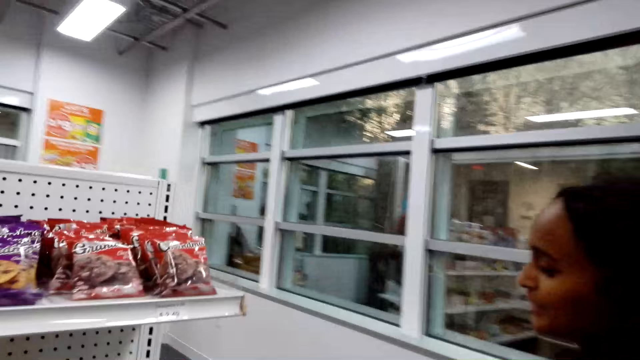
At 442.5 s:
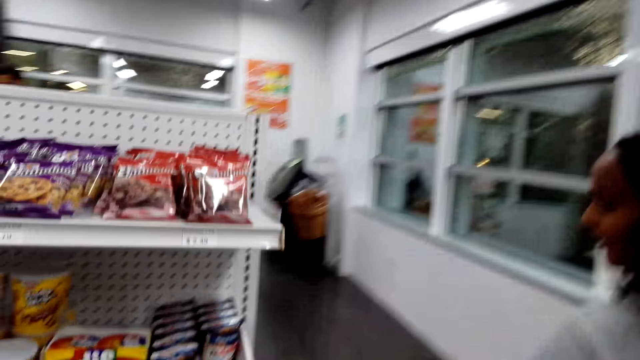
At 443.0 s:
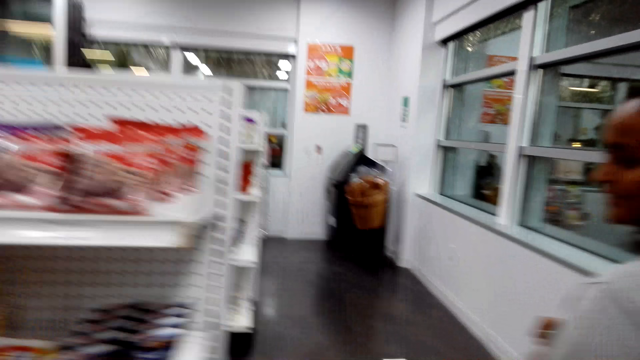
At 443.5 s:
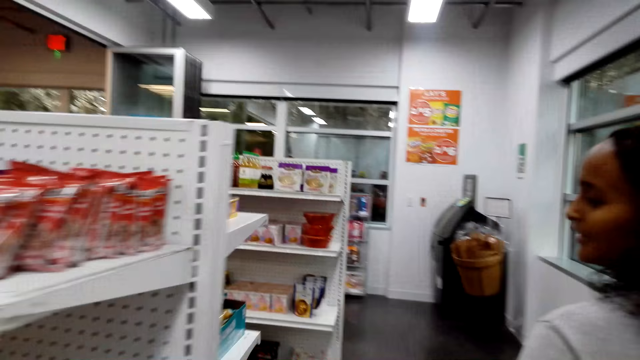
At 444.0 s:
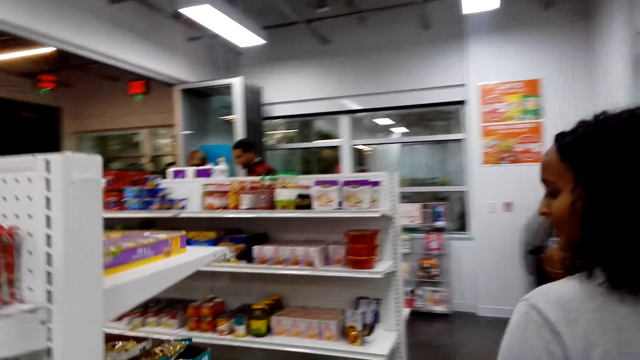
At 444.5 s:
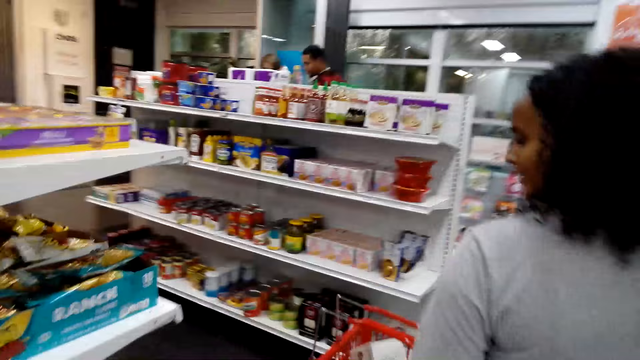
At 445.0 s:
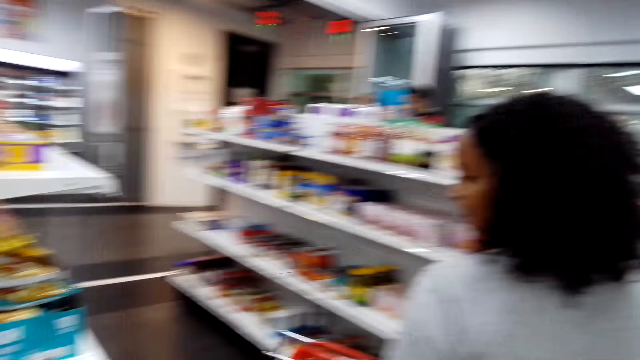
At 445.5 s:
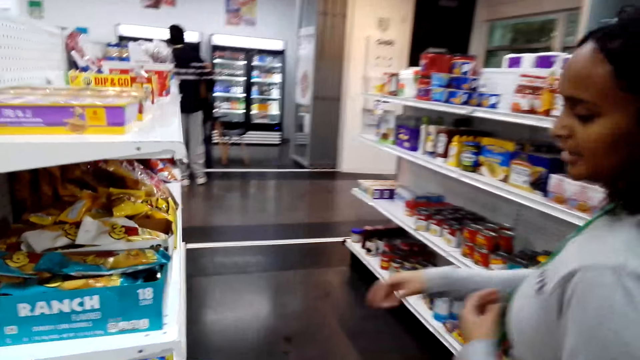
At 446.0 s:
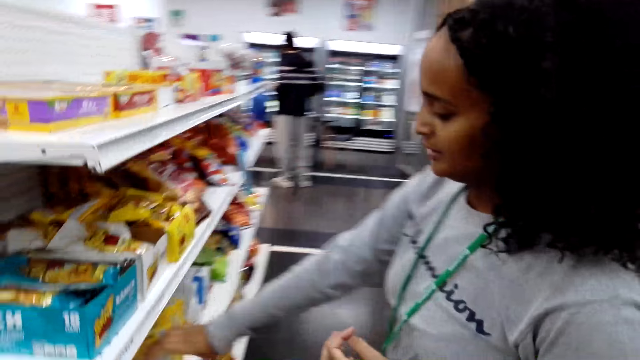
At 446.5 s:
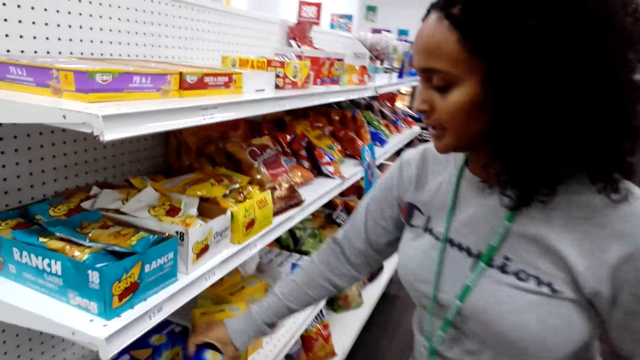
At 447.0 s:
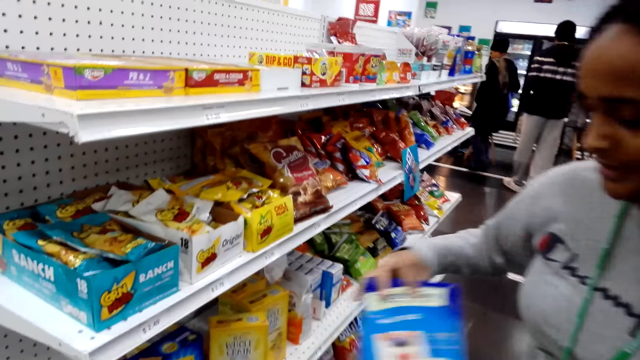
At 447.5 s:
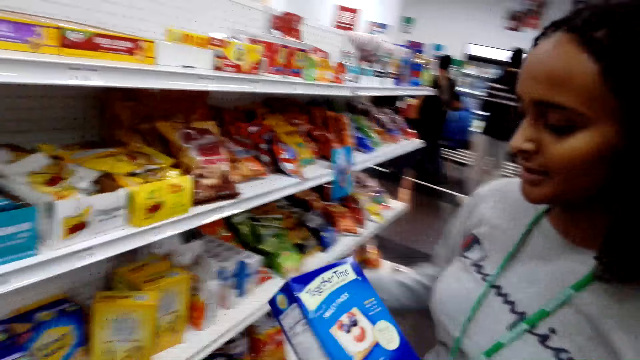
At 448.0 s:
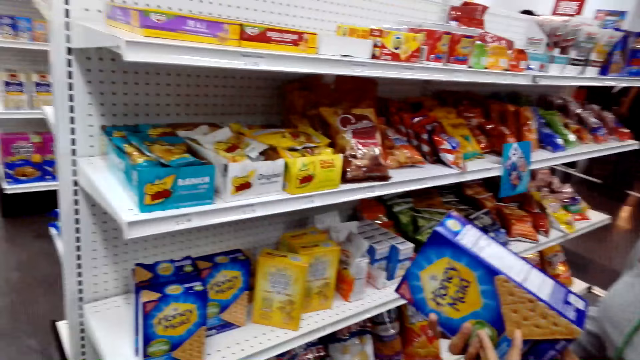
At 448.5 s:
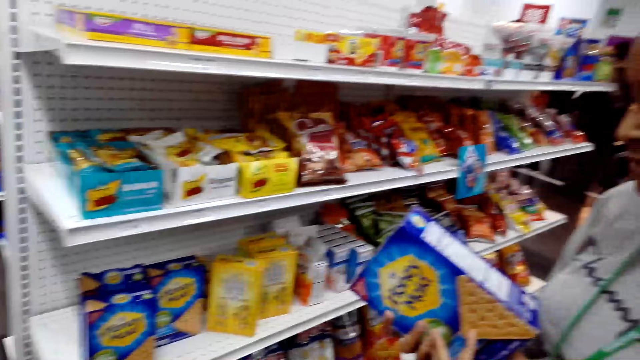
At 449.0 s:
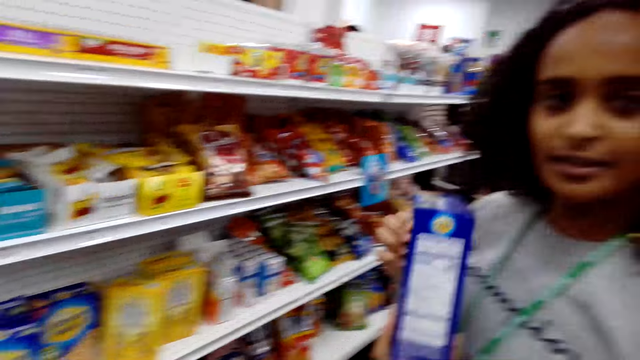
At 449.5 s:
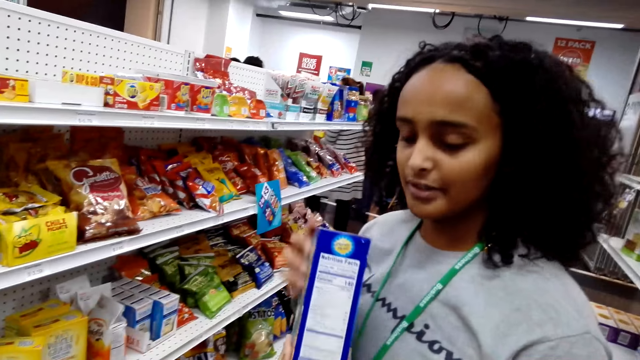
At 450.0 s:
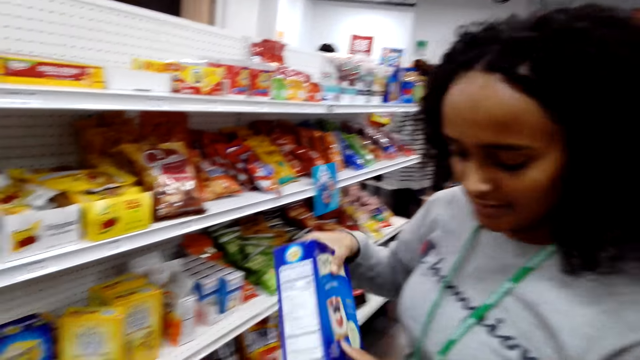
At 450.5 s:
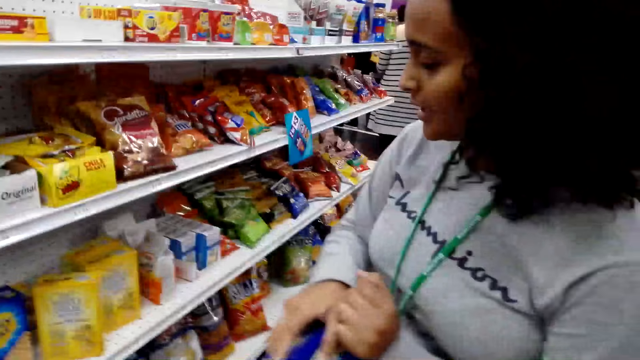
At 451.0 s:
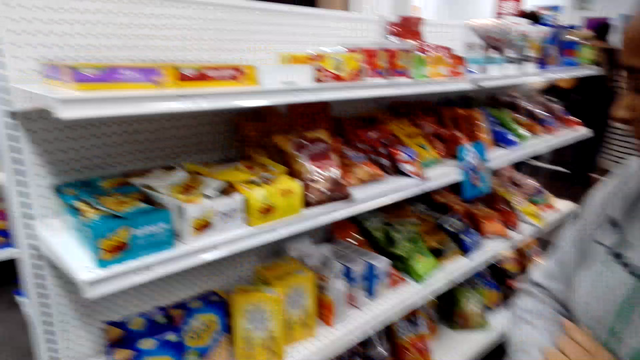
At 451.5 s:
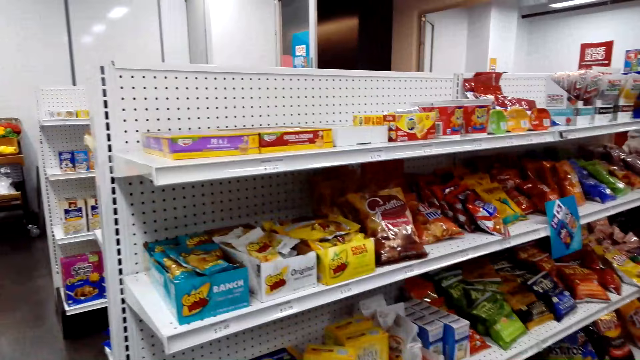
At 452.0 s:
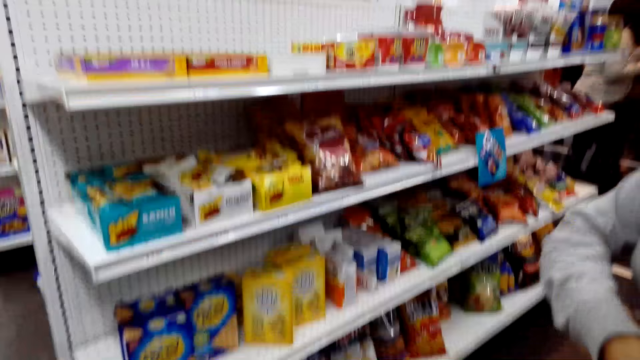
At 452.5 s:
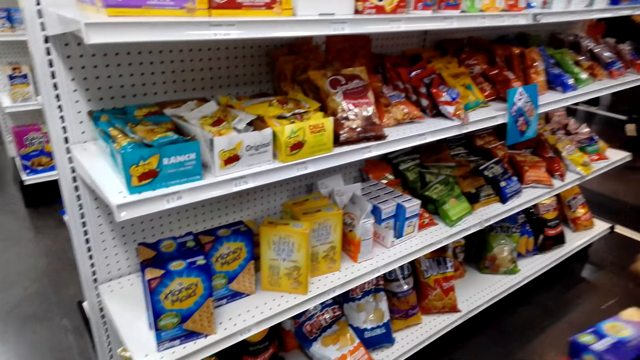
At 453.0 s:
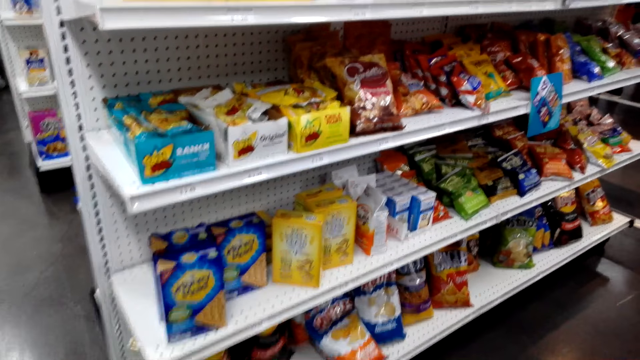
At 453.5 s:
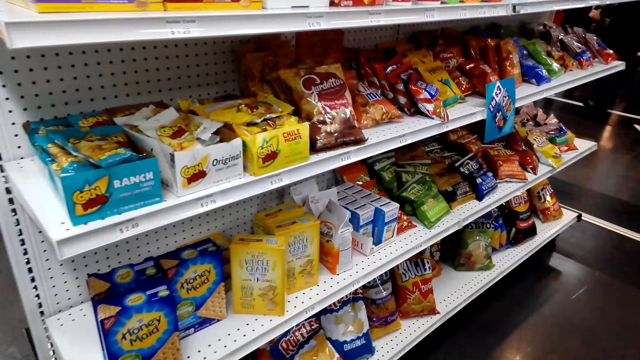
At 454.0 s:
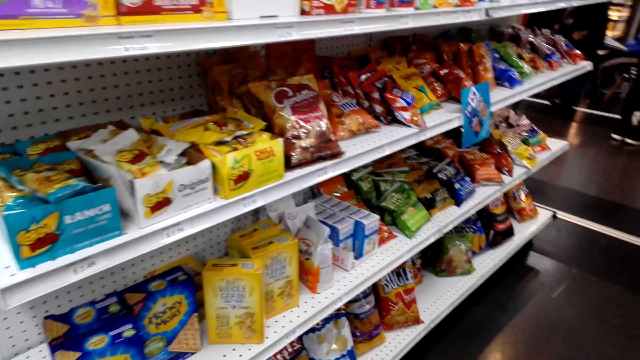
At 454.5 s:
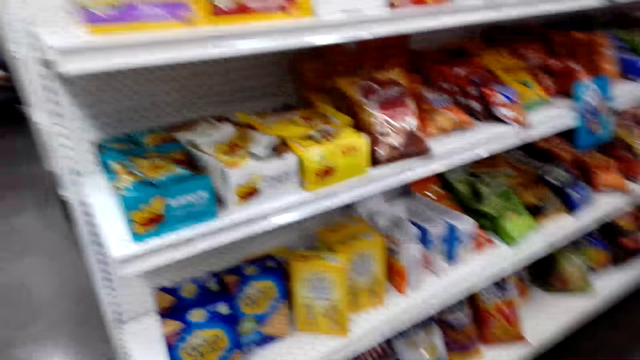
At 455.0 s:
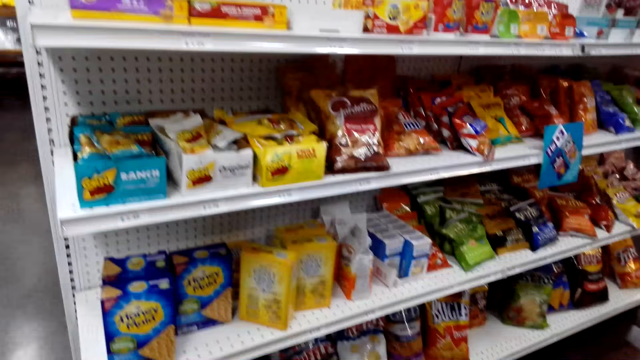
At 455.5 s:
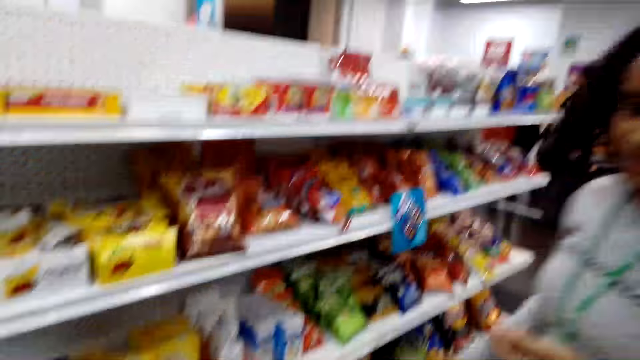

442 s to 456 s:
A woman walks around. The camera wearer looks around and dialogues with the woman. The woman picks a cereal package from the shelf. The woman dialogues with the camera wearer. The camera wearer looks around. They look at the items on the shelf.

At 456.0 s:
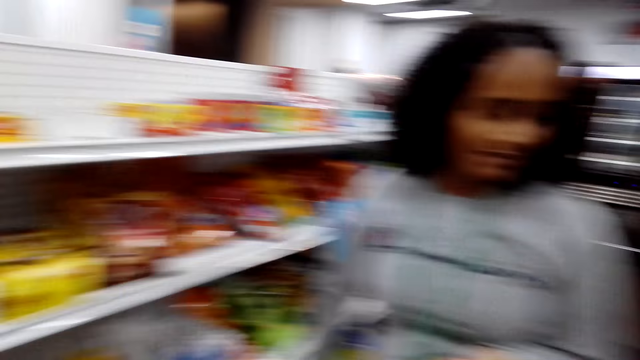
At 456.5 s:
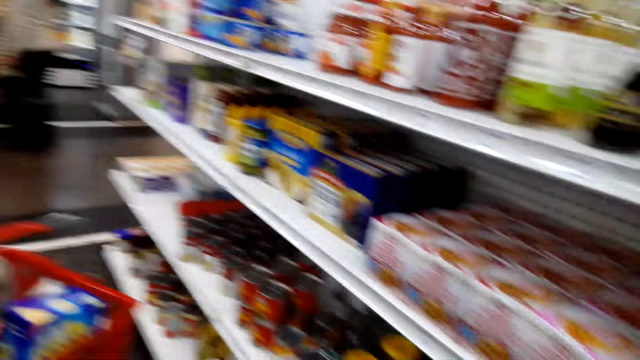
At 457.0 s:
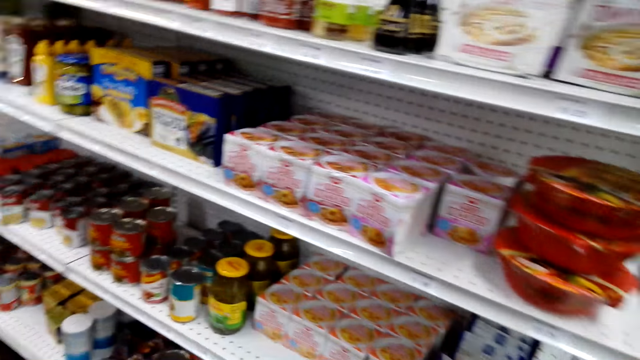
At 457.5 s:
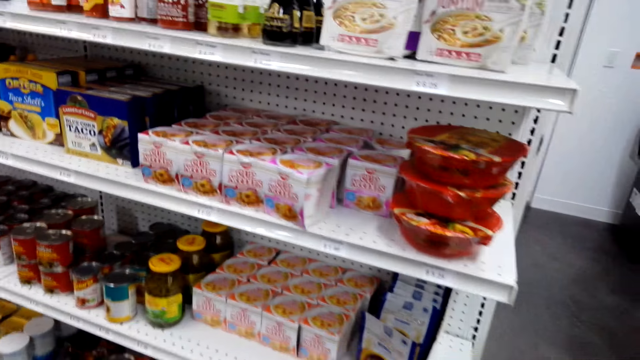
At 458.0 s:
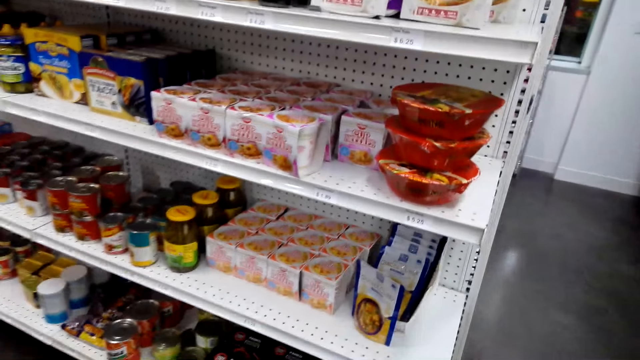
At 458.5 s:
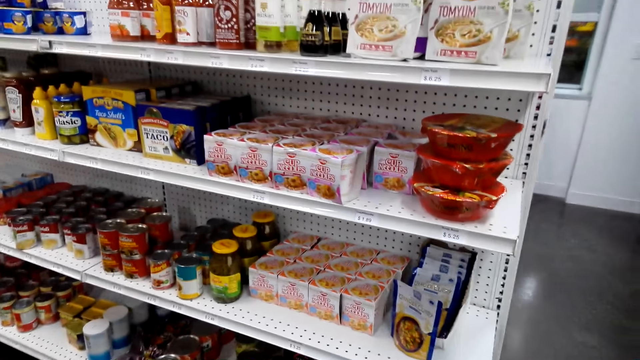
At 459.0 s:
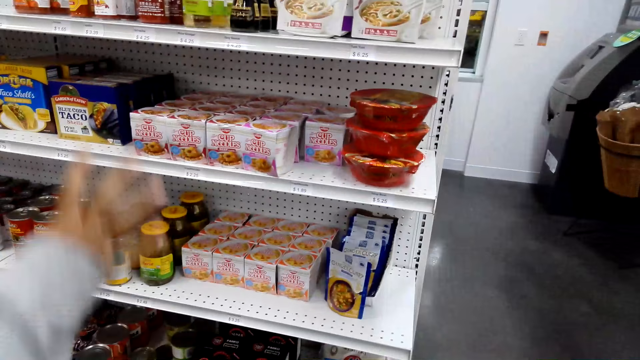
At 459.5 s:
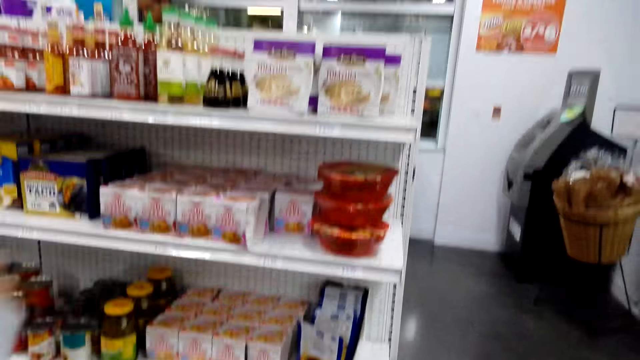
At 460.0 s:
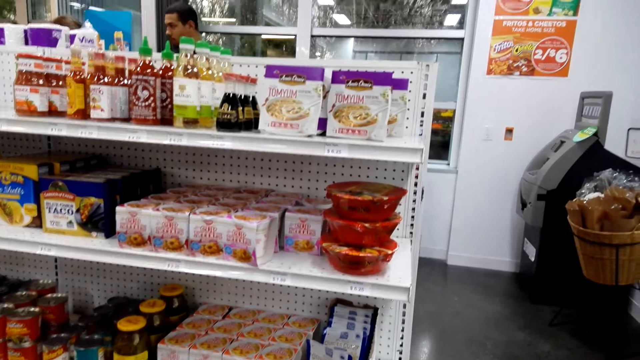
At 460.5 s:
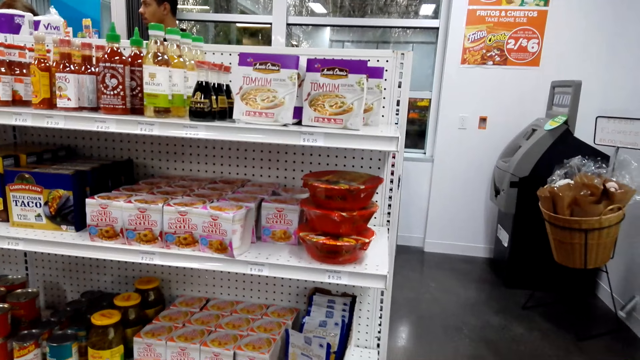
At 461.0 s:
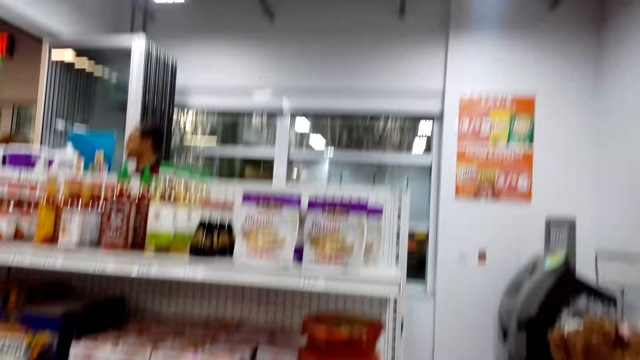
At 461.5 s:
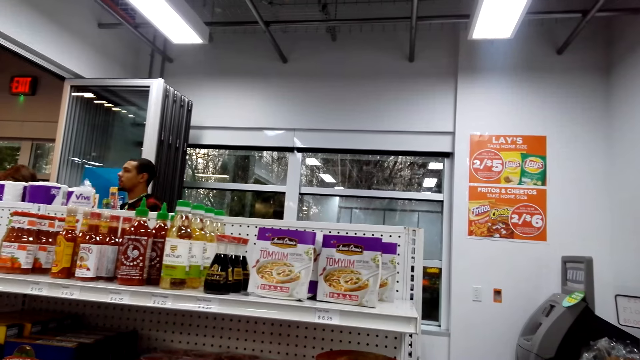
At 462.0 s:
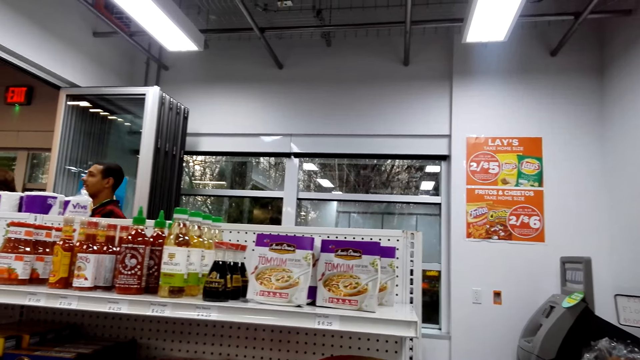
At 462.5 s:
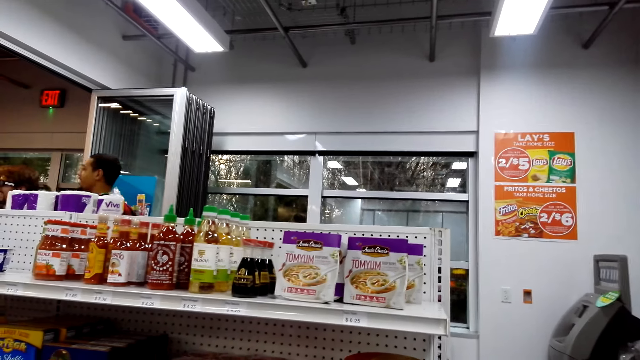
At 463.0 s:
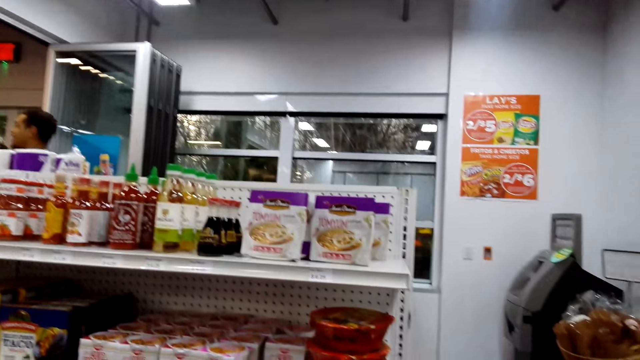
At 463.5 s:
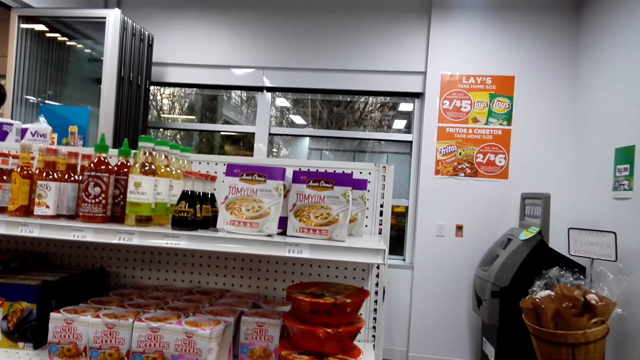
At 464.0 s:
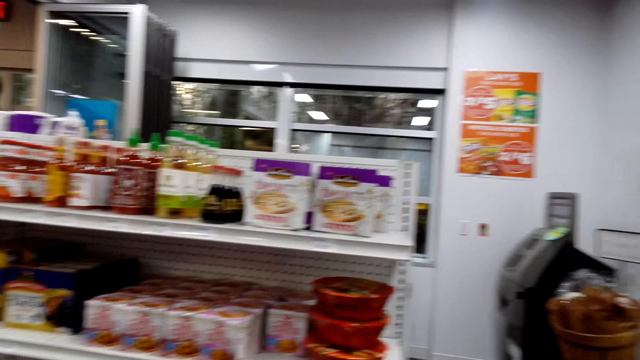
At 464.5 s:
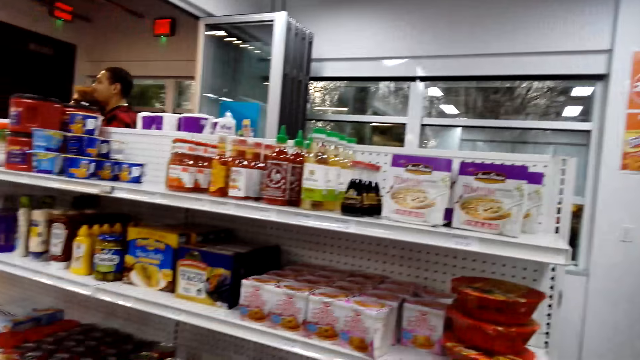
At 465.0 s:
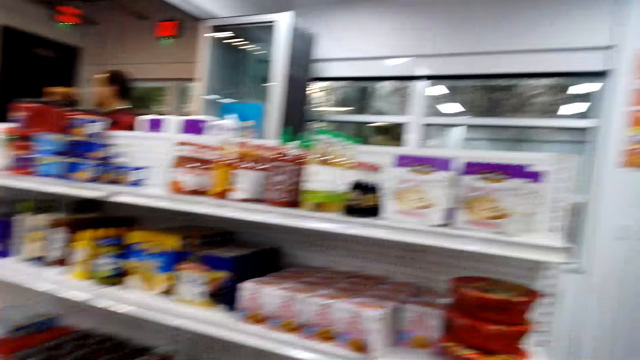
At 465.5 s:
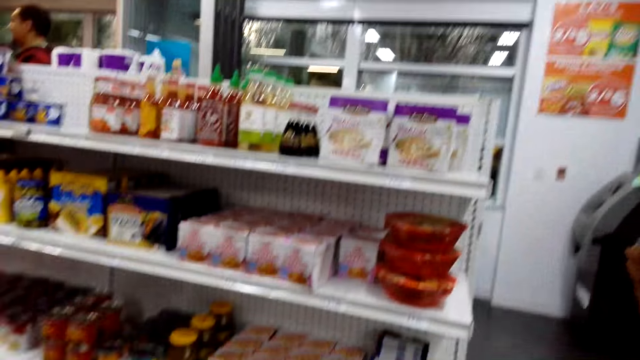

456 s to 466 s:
A lady moves hands and dialogues with the camera wearer. The camera wearer looks around.
